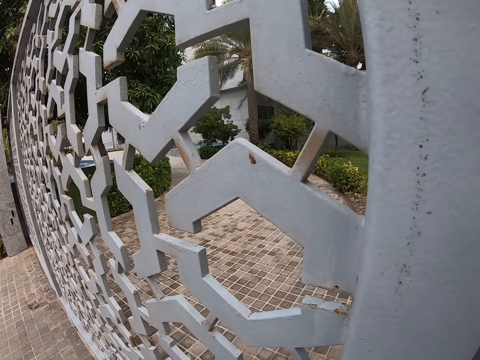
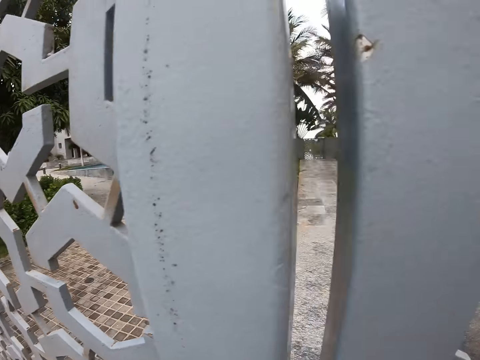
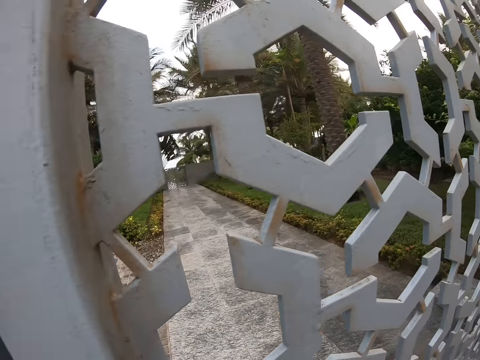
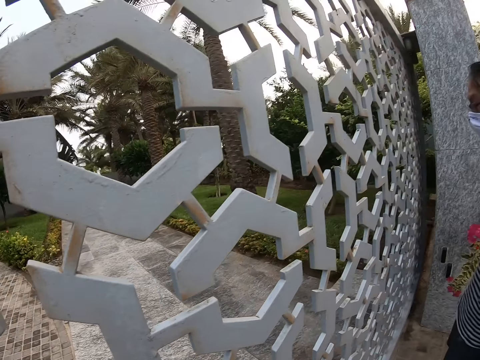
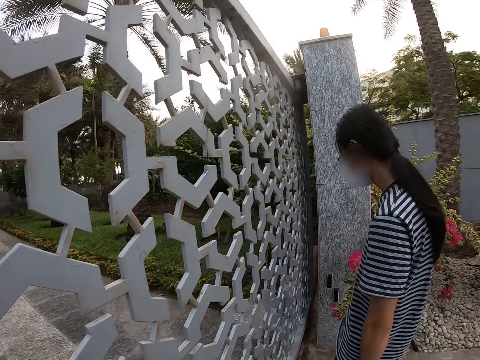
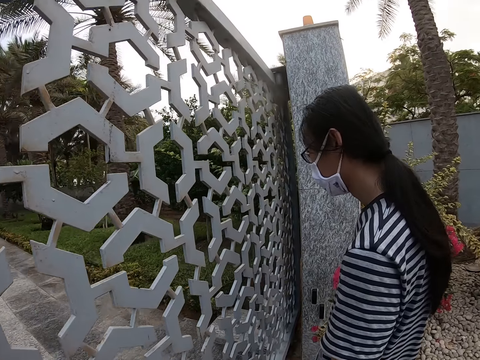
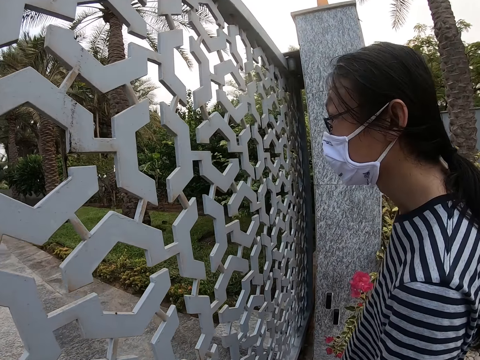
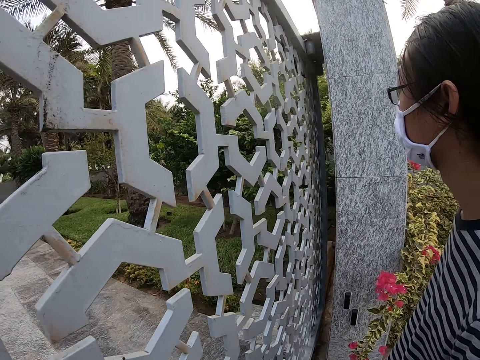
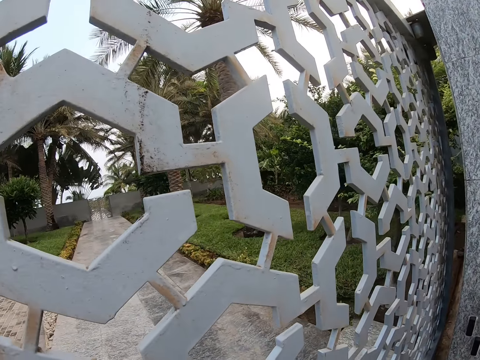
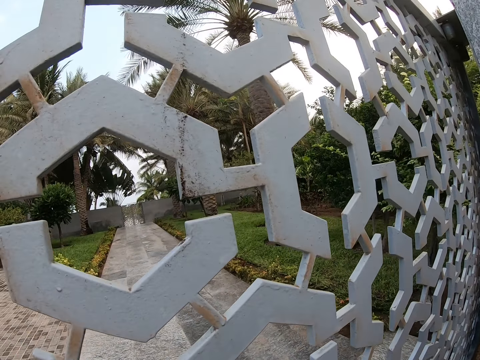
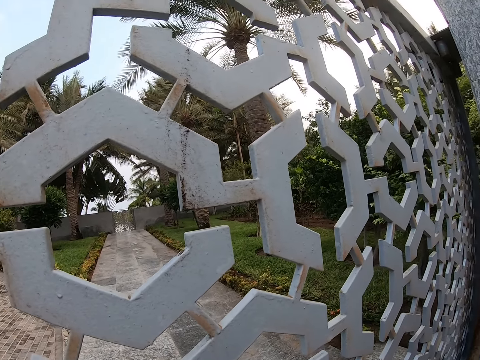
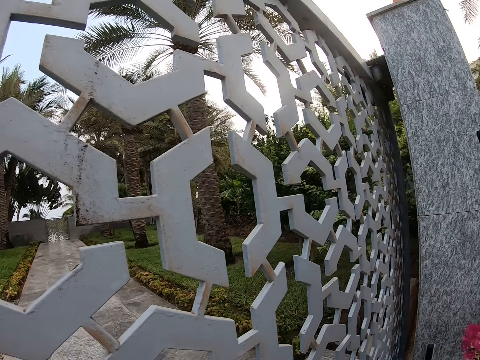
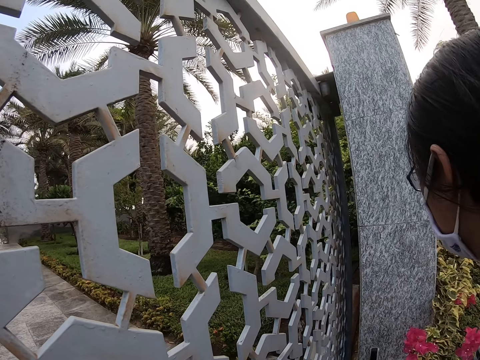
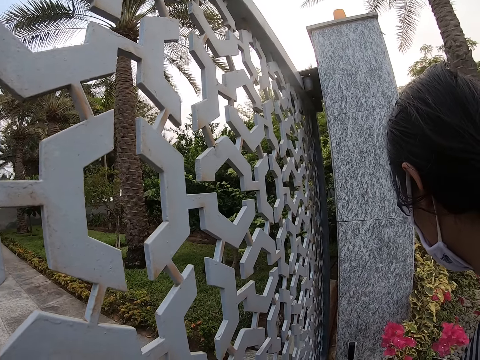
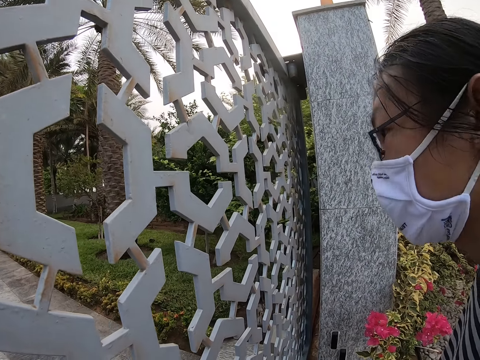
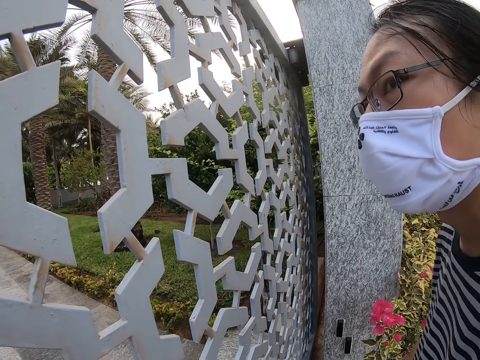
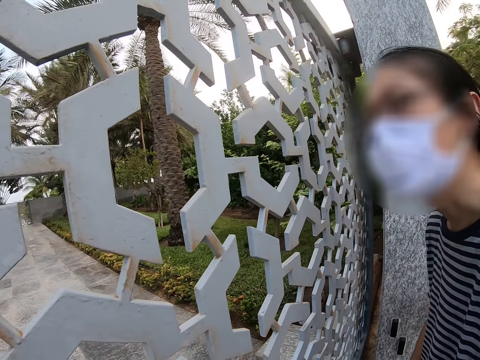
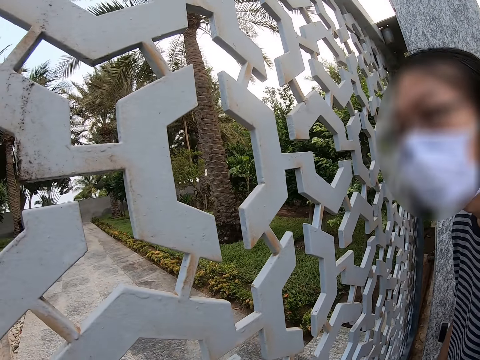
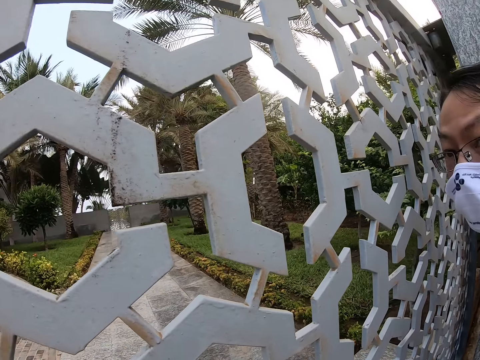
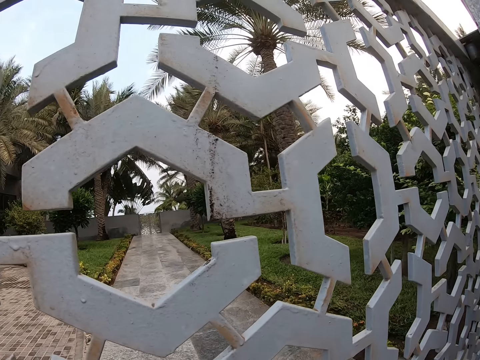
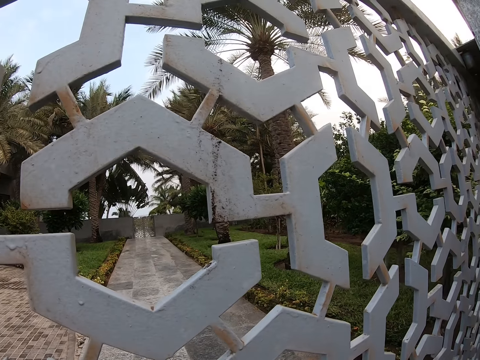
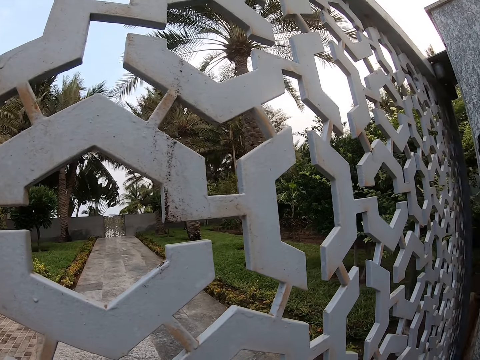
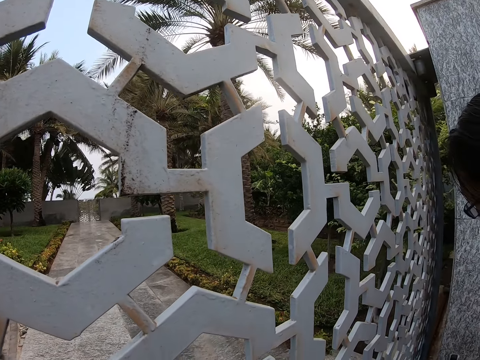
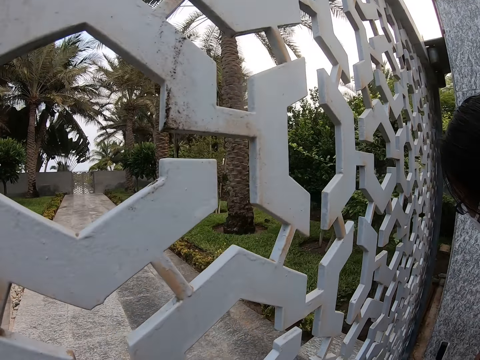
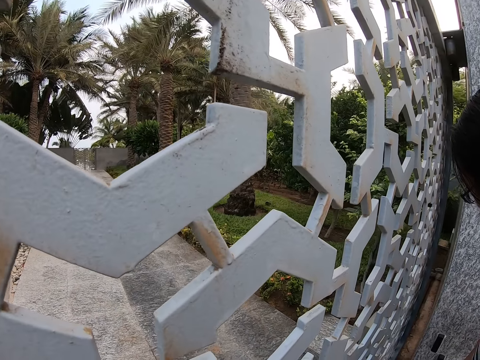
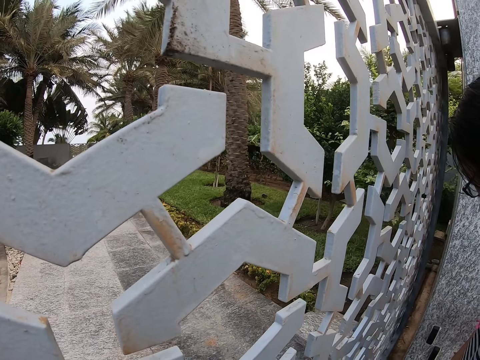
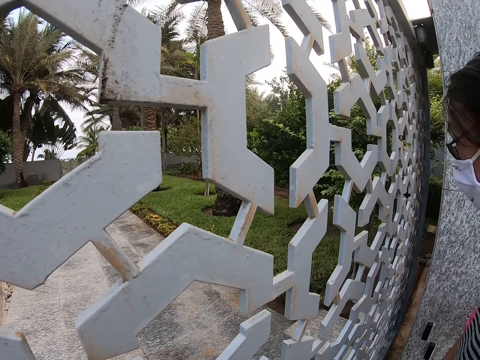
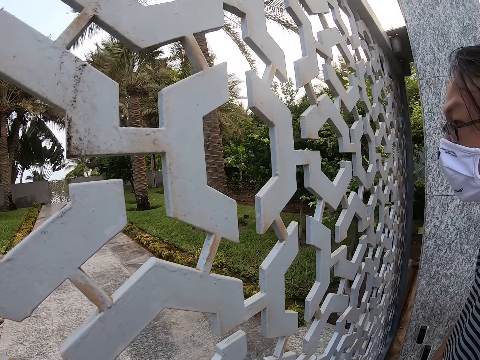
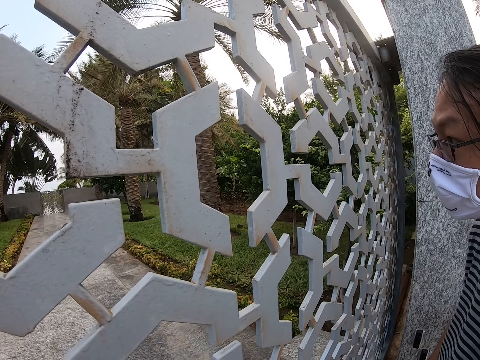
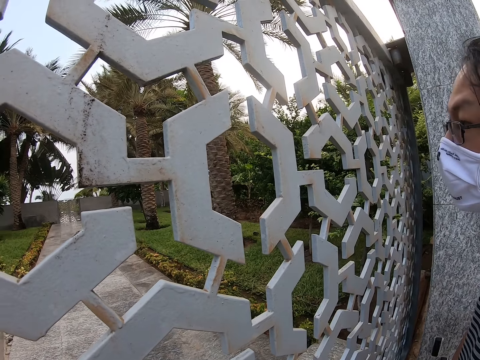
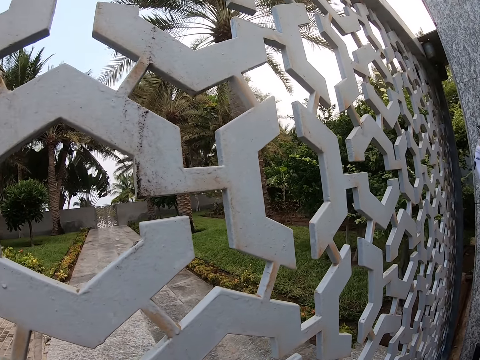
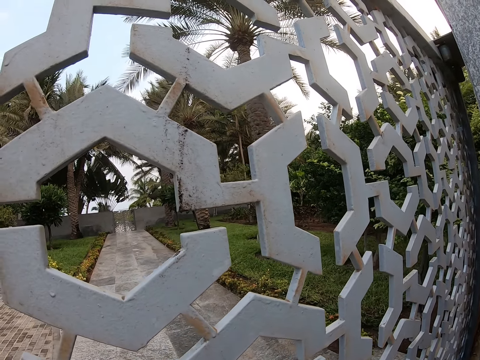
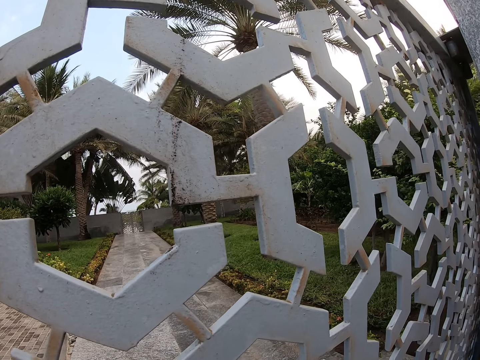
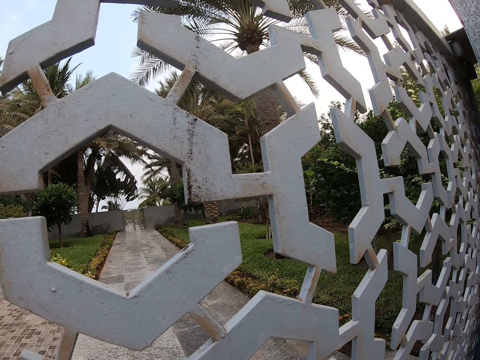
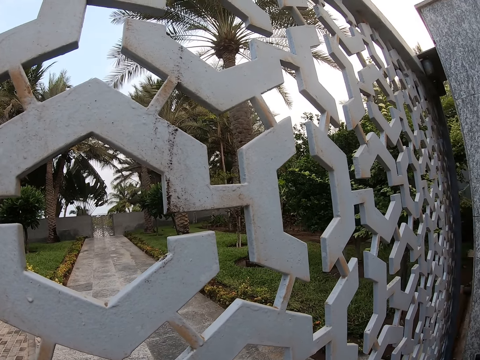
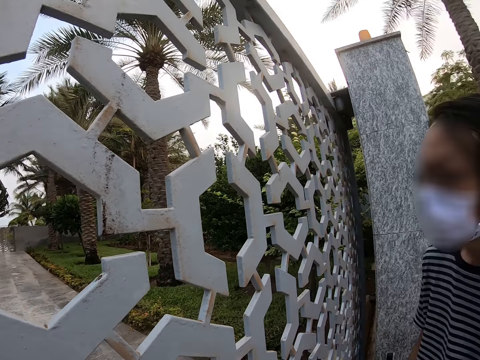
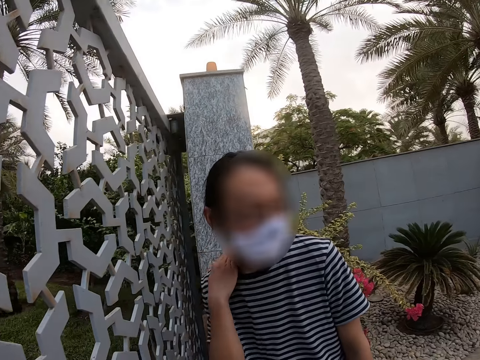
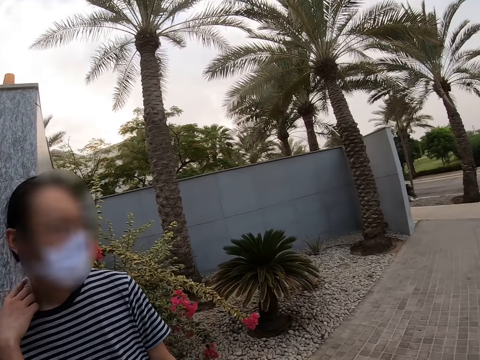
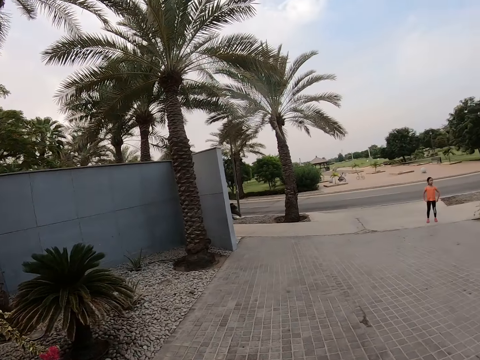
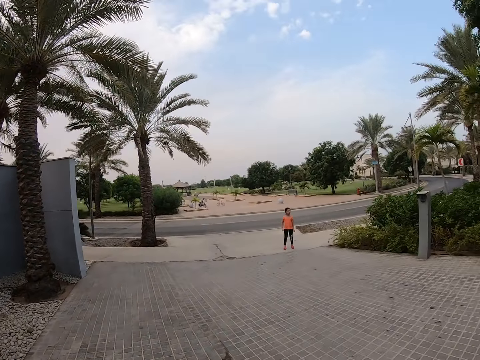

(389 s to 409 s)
A man turns around. The man scratches his neck. The camera wearer turns around. A woman stands on the sidewalk.

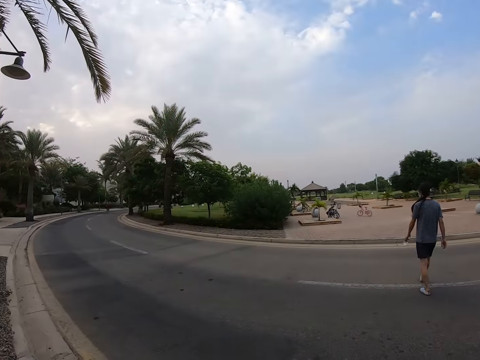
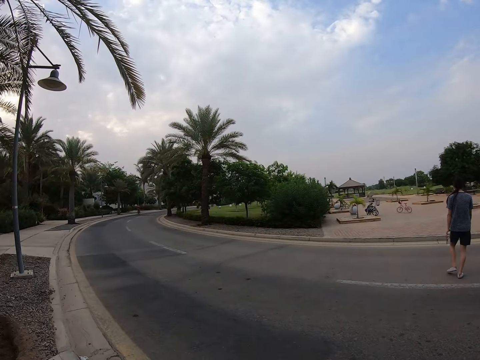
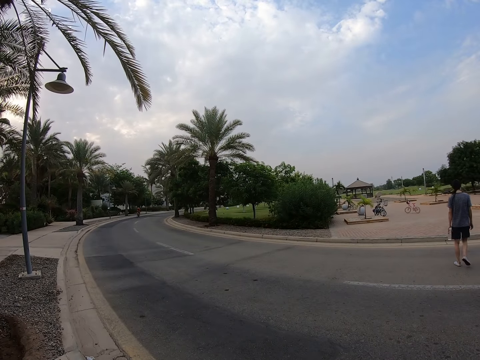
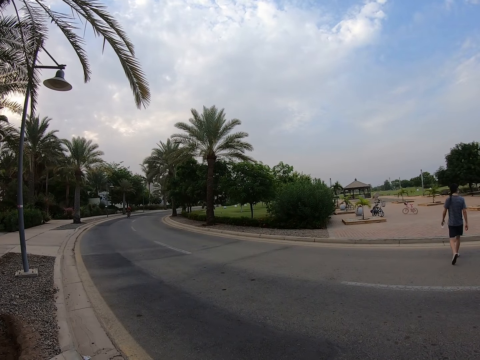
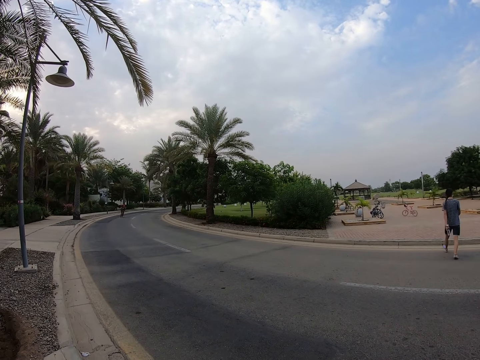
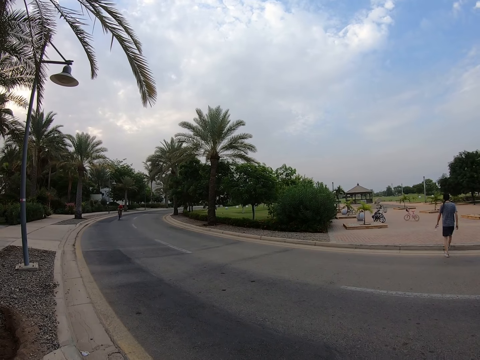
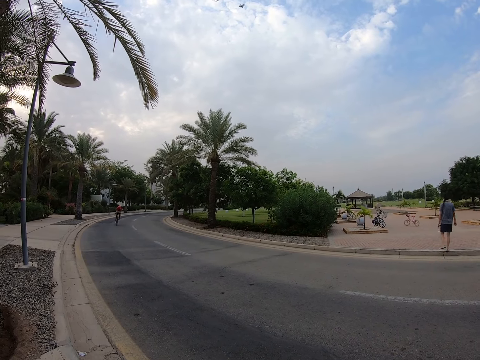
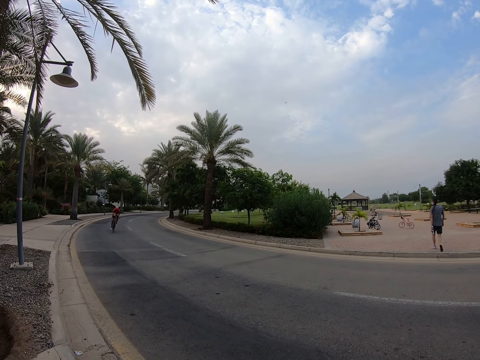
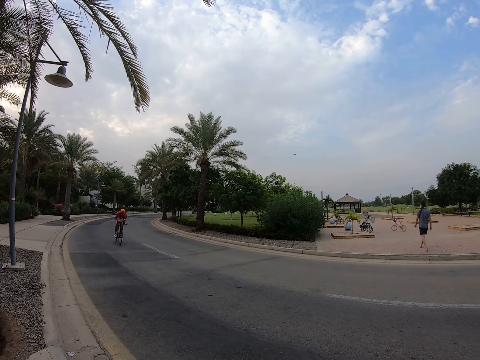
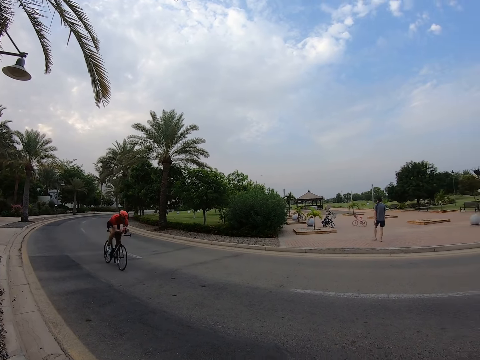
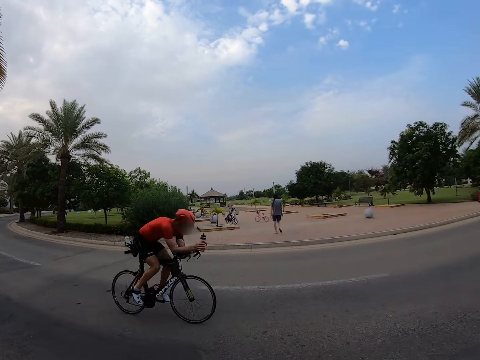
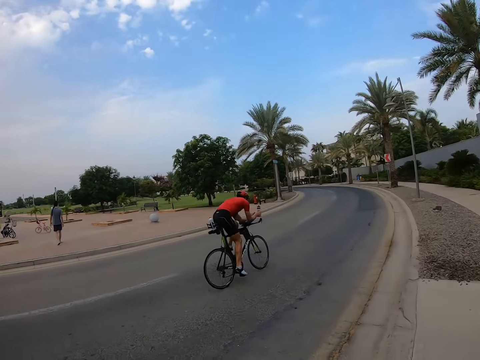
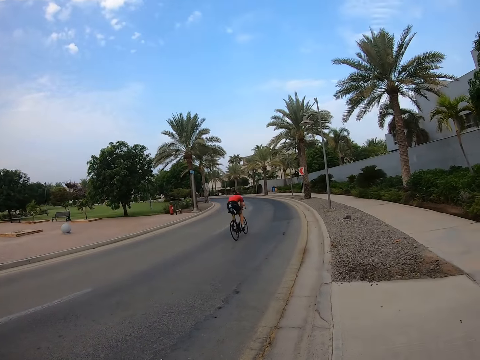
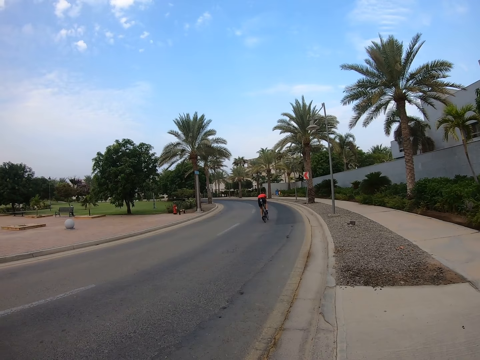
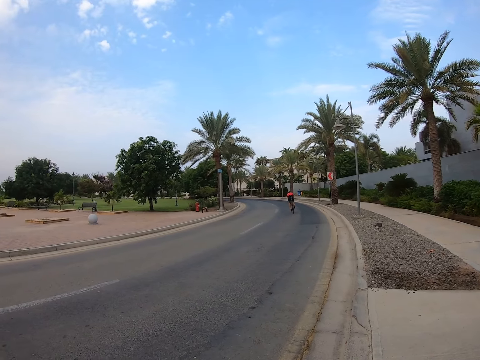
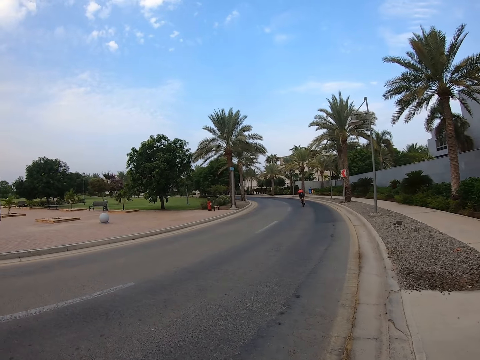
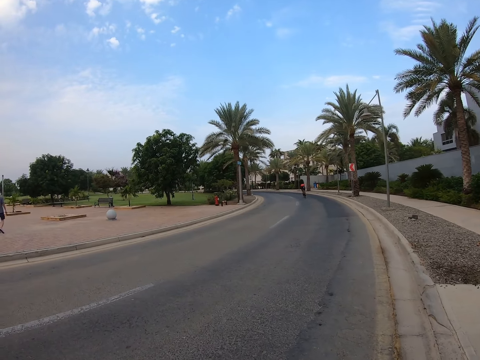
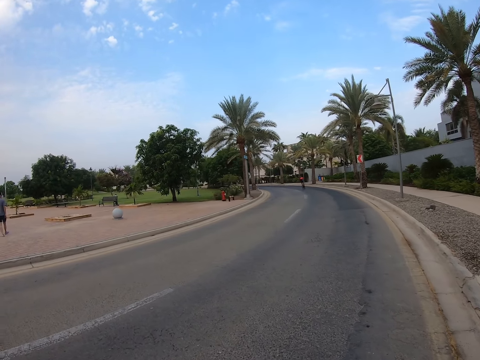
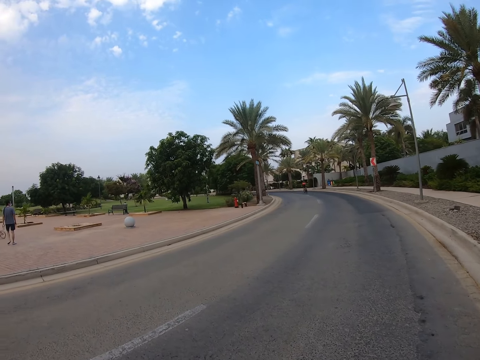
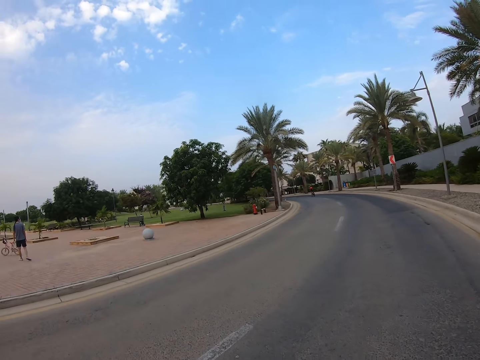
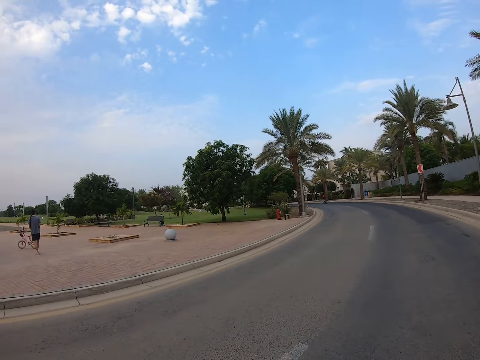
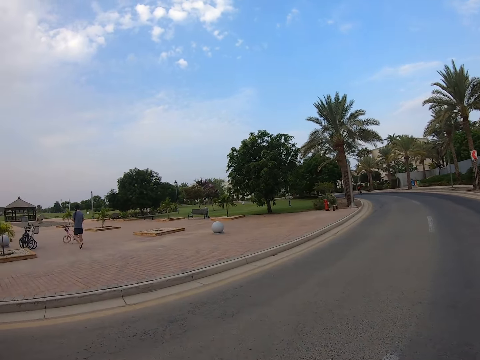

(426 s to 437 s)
Someone walks on the path. The camera wearer walks across the road.
